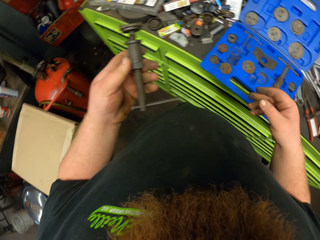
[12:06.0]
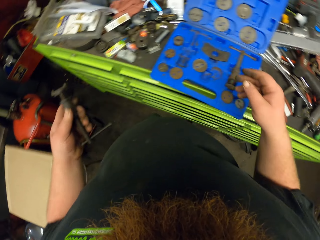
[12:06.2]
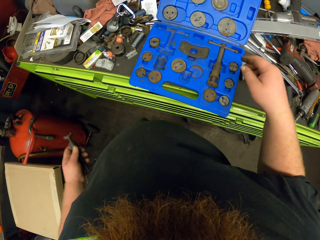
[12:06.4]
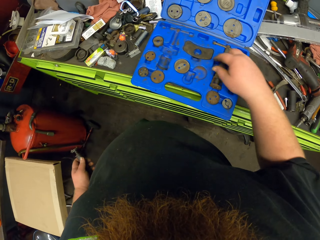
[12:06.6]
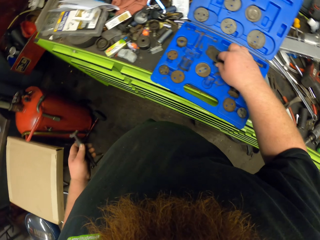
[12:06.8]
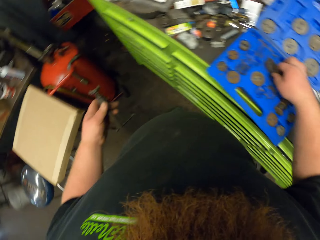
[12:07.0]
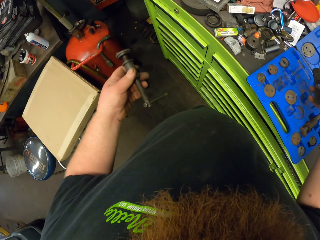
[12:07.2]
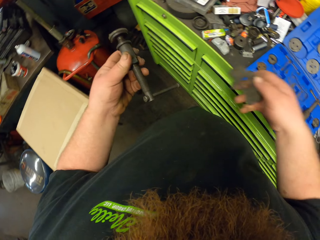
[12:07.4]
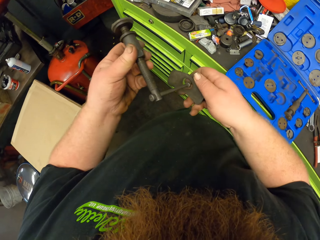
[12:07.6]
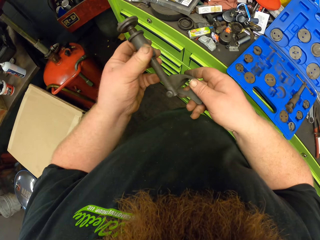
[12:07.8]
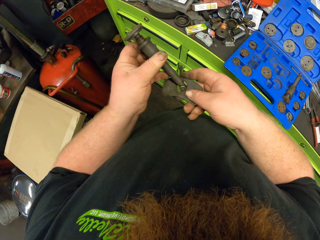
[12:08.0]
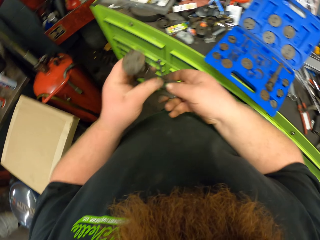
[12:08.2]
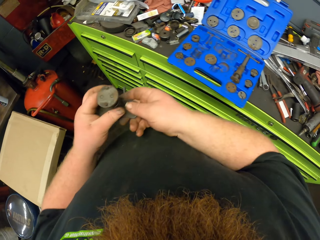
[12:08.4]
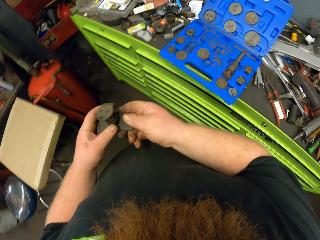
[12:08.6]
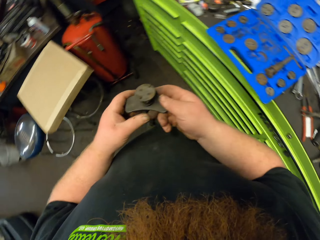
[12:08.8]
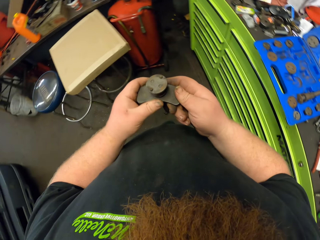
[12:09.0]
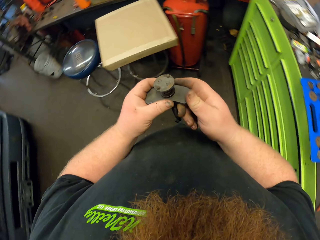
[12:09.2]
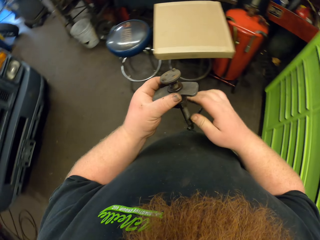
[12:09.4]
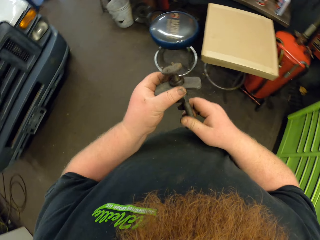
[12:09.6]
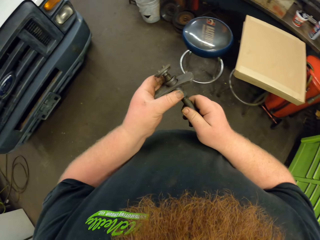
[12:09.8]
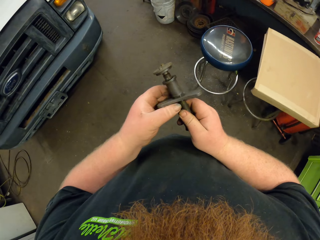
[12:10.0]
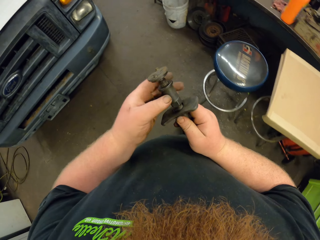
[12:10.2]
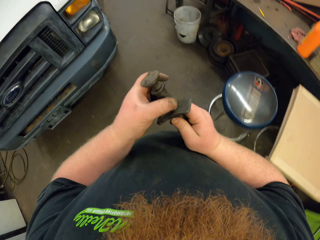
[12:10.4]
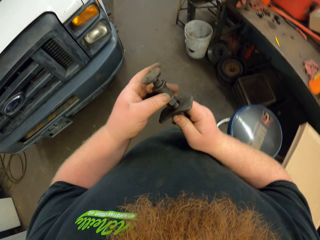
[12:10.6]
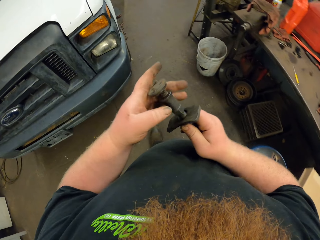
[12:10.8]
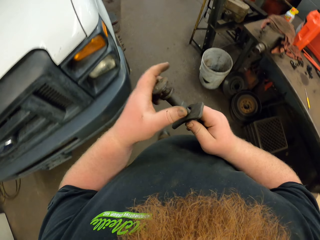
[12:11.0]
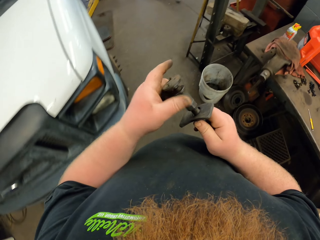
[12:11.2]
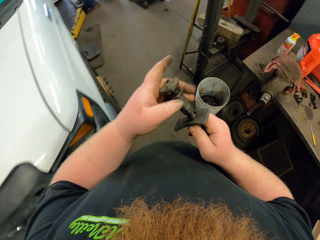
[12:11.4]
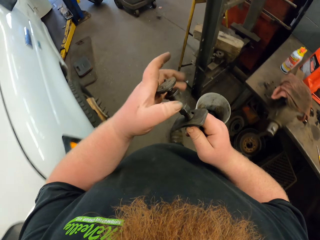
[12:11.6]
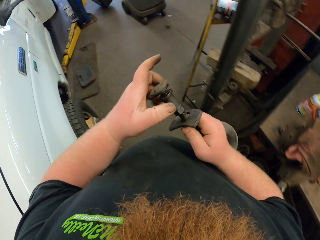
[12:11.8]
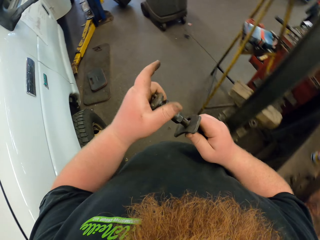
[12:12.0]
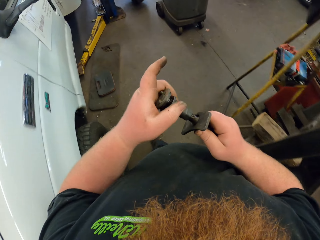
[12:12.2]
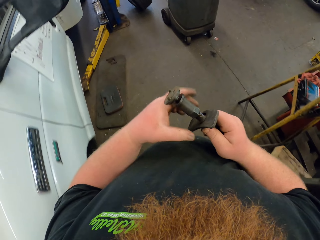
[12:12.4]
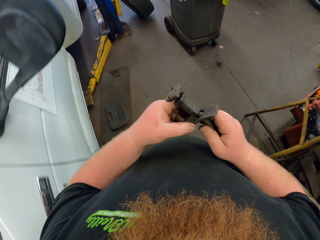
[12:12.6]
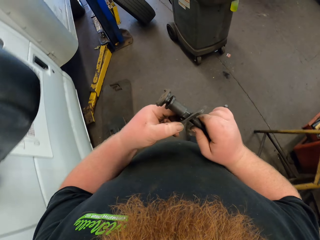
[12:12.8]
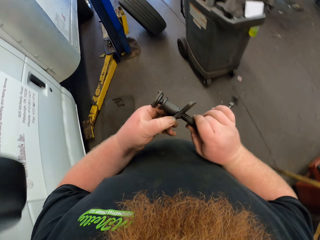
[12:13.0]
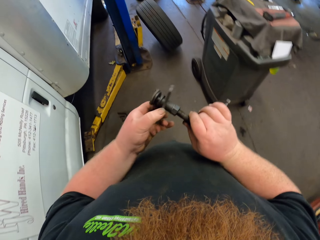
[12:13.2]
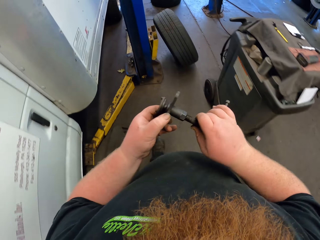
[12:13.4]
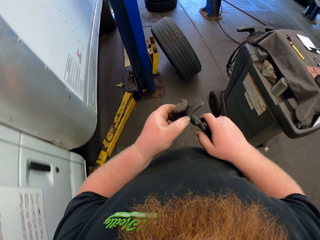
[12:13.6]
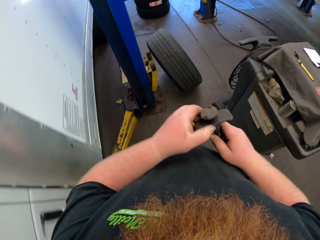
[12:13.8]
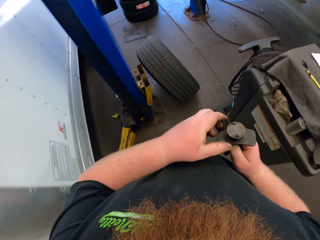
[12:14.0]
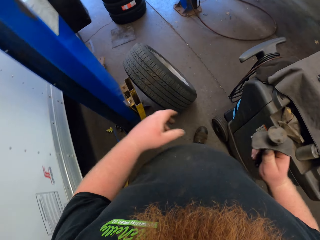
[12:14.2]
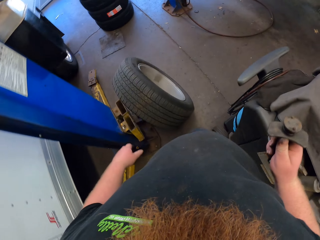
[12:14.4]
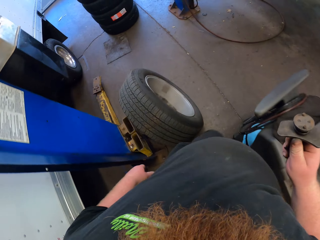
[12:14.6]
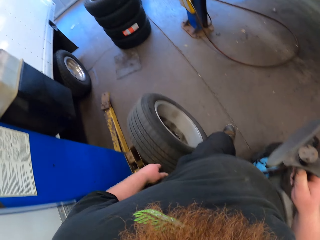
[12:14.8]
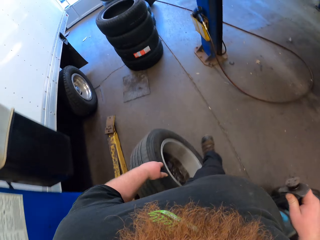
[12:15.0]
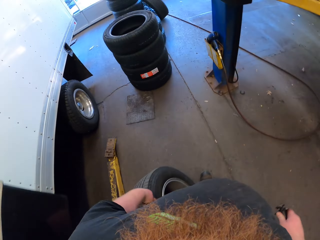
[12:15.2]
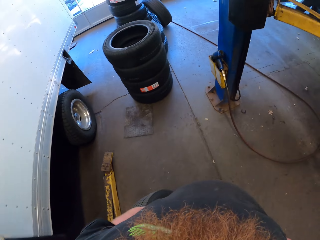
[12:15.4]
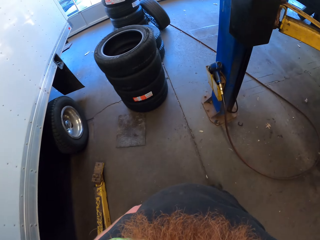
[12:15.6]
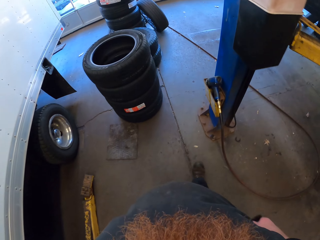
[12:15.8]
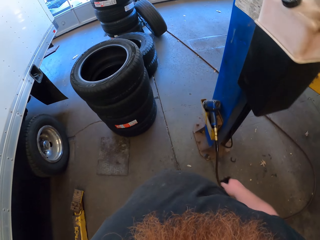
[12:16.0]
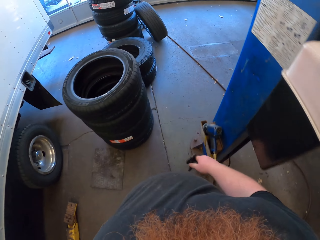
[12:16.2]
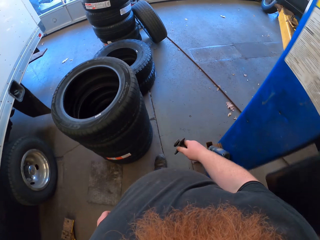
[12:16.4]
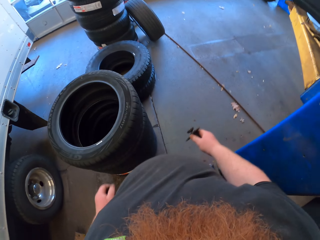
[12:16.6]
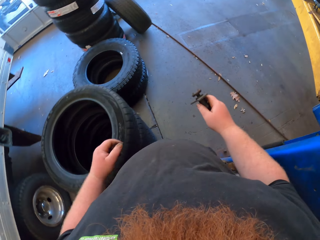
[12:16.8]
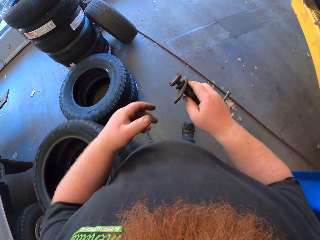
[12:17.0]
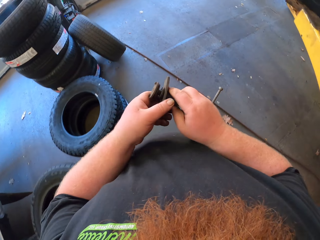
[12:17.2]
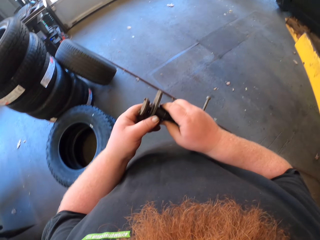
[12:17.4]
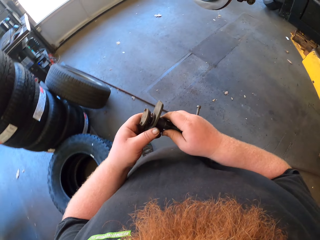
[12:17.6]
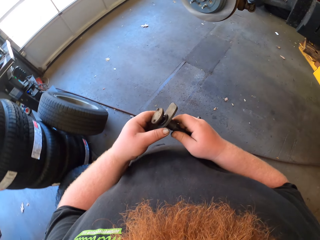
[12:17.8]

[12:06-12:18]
The camera wearer takes something. They fix something on the metal. They walk in the room.

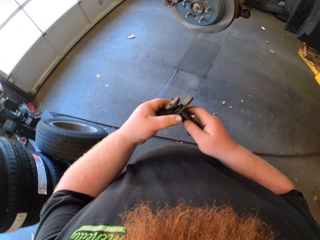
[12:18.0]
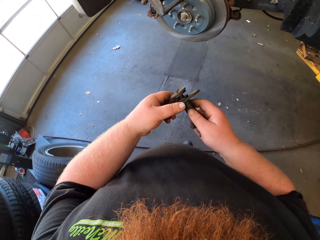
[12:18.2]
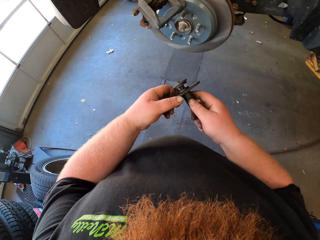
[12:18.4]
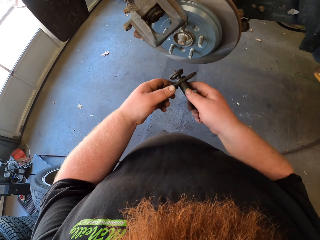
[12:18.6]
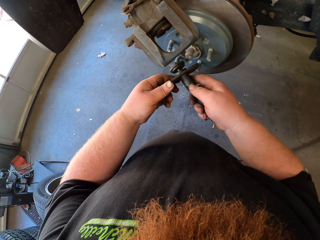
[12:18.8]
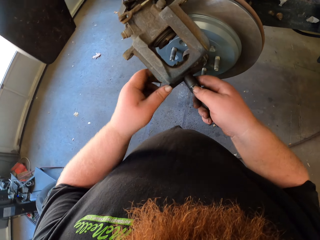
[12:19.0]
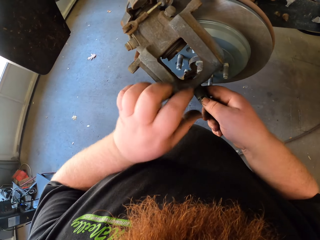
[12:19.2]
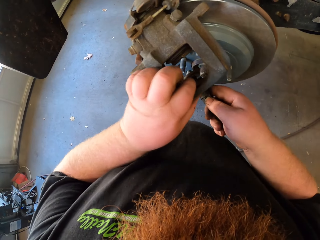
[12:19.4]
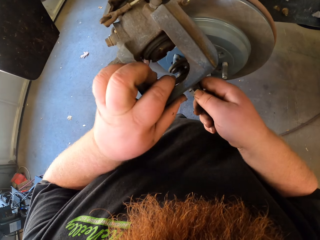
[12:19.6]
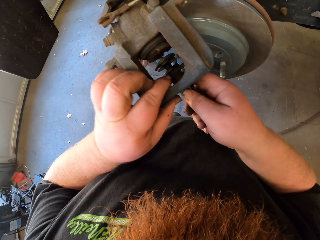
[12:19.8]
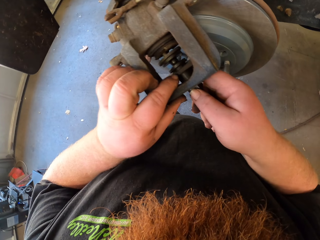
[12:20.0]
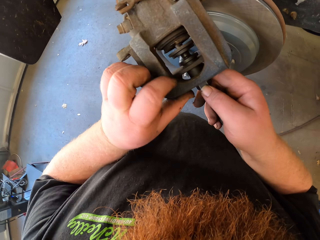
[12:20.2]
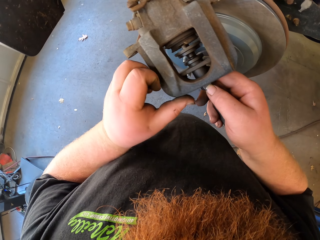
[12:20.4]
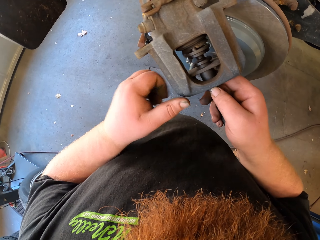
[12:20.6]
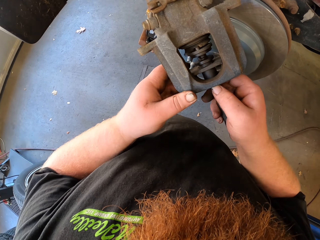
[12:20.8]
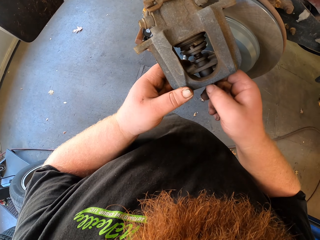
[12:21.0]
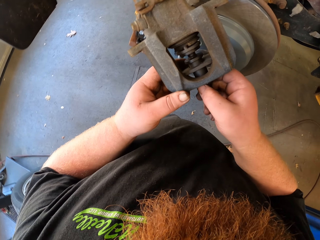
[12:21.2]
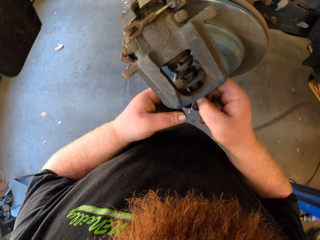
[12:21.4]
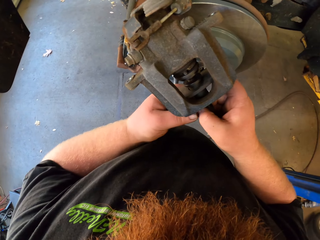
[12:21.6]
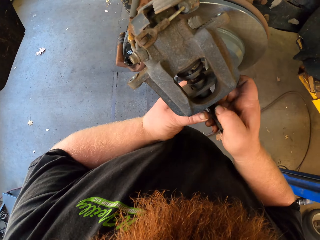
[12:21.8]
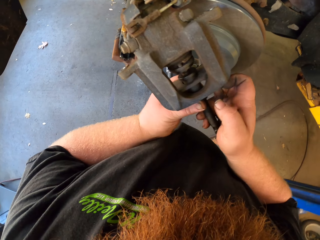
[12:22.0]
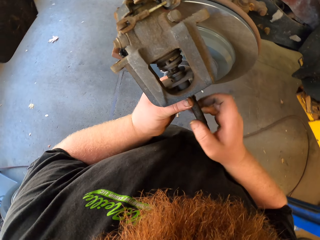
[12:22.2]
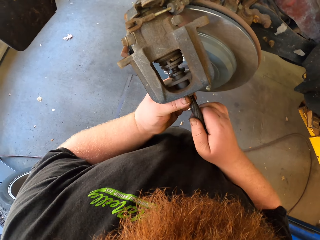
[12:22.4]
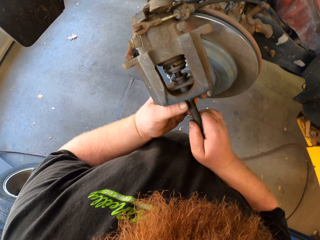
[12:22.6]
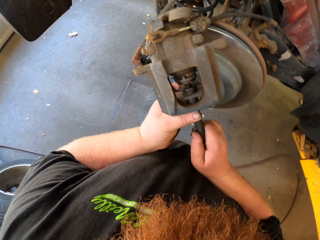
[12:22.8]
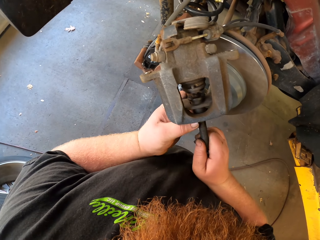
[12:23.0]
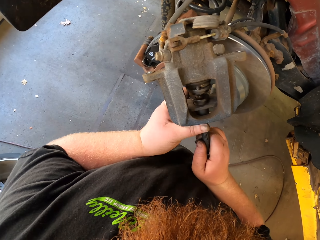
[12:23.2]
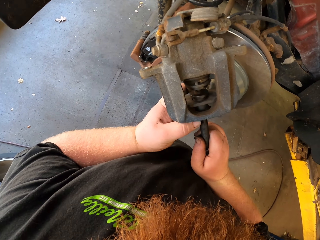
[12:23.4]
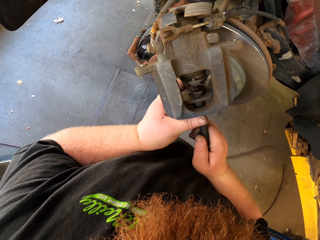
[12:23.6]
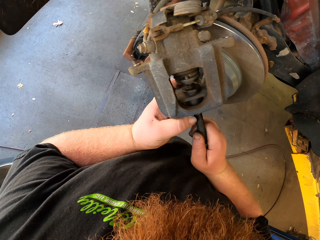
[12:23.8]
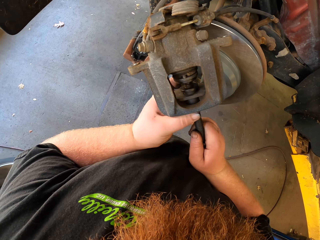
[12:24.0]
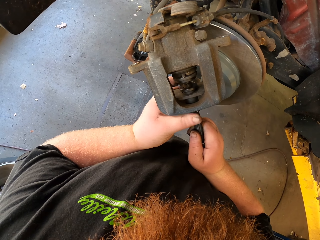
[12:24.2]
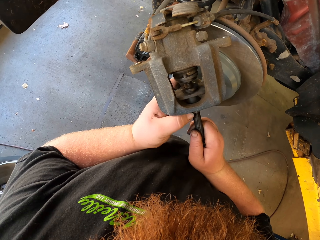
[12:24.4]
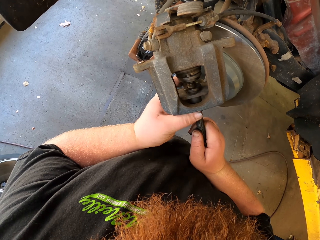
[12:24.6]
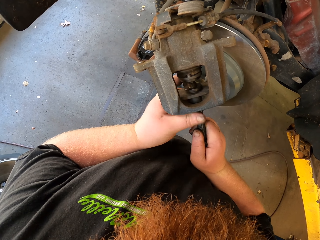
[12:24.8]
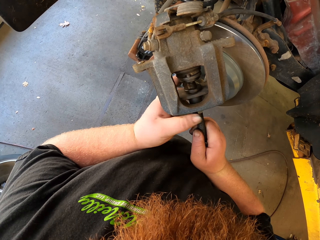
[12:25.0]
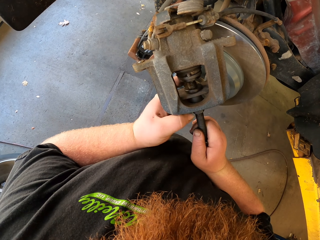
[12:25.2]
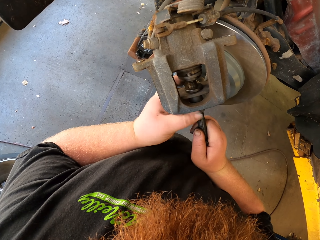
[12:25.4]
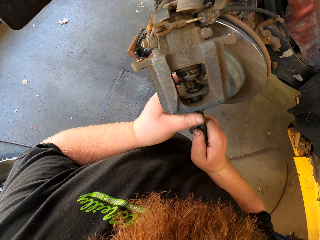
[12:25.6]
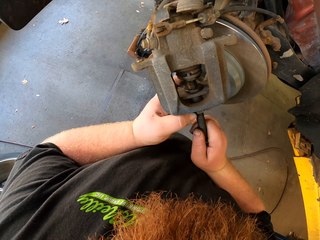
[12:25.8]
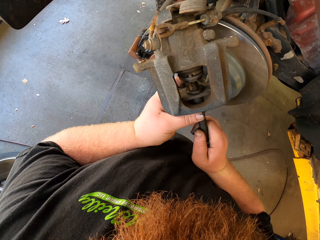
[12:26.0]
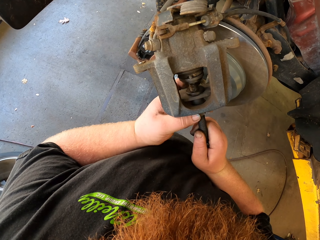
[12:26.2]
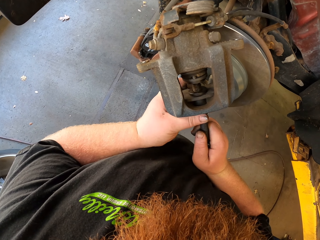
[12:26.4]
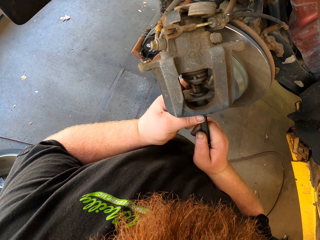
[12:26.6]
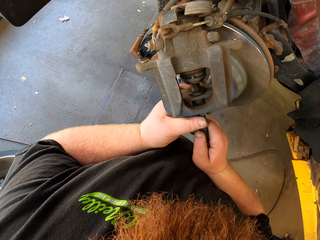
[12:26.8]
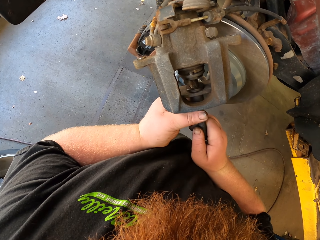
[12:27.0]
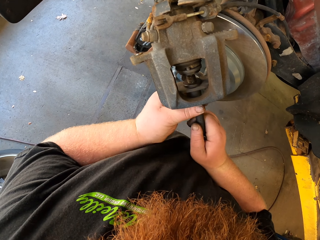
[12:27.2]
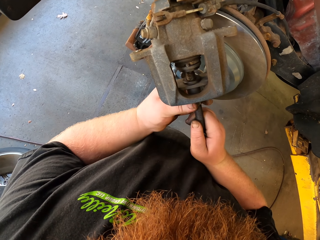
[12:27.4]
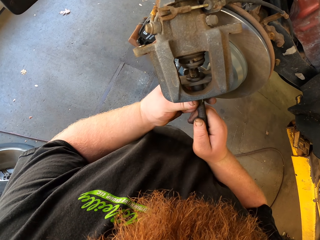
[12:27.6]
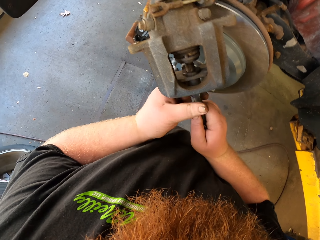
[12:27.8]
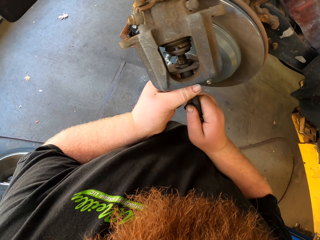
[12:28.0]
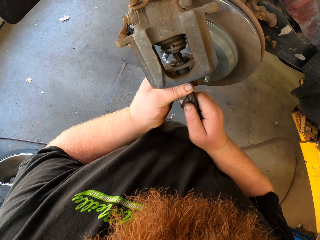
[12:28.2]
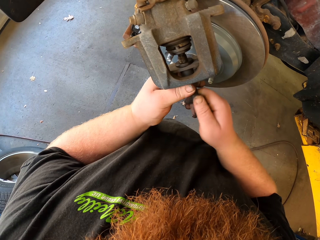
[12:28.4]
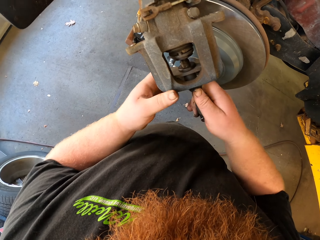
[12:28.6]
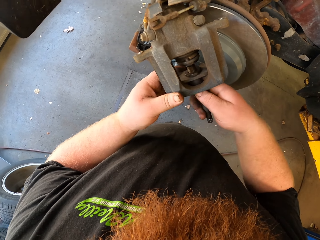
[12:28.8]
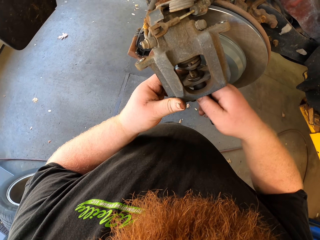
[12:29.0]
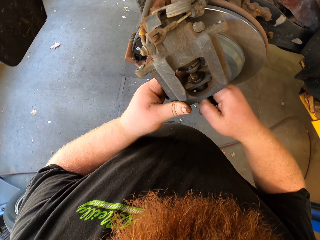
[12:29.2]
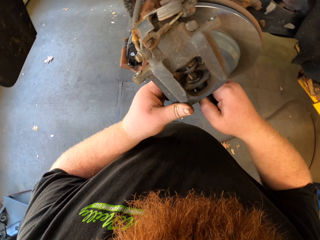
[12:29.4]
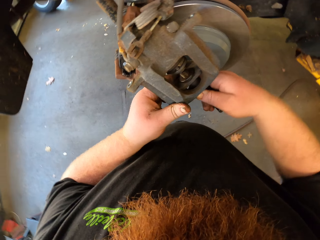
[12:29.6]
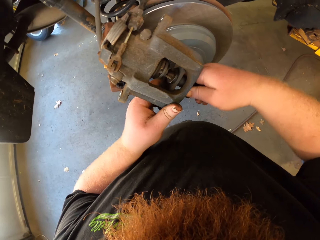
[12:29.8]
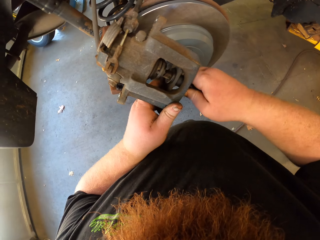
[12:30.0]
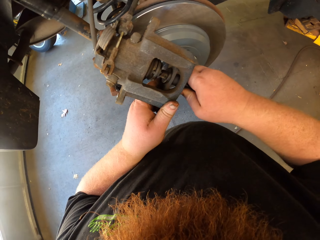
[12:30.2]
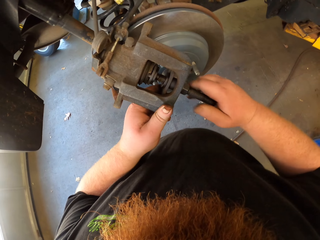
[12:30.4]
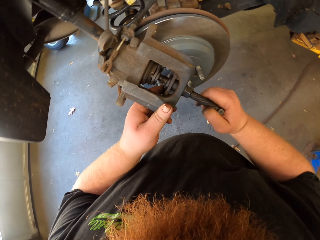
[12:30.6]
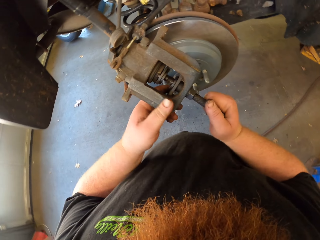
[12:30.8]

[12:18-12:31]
The camera wearer fixes the metal on part of the hub wheel. They tighten the screw.
